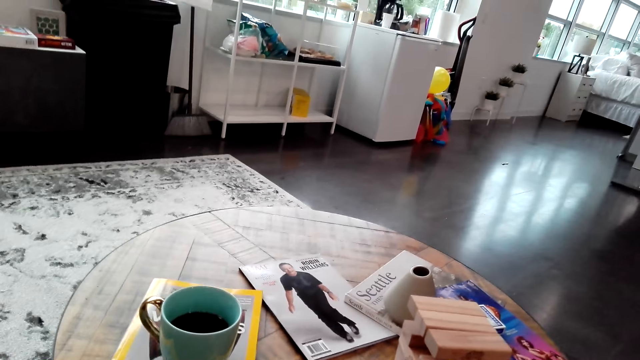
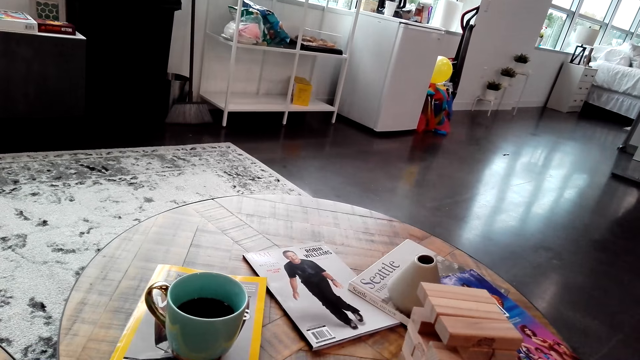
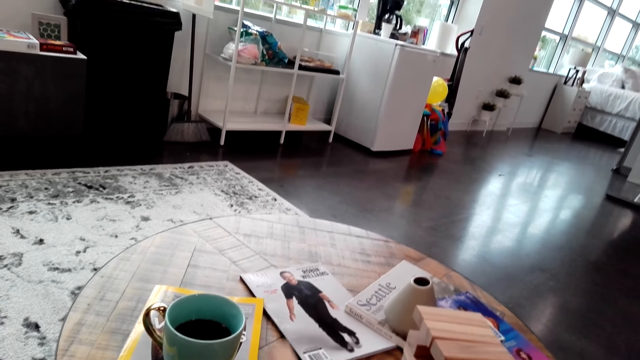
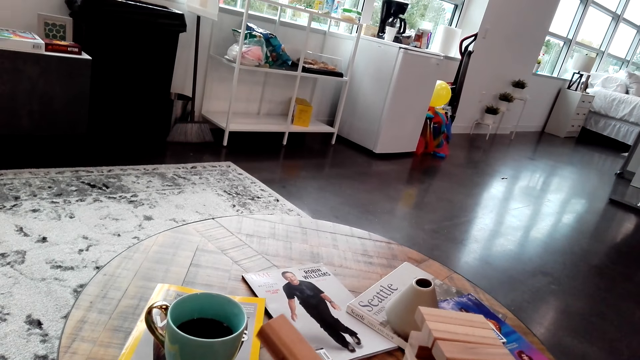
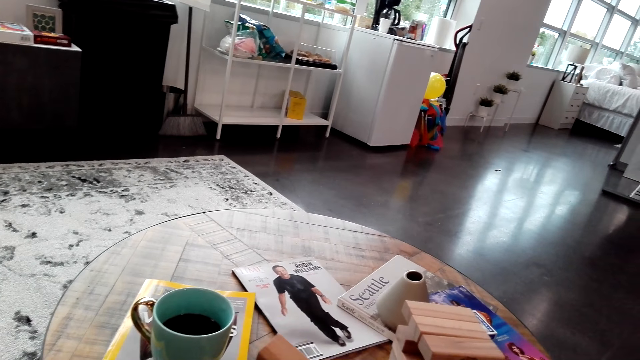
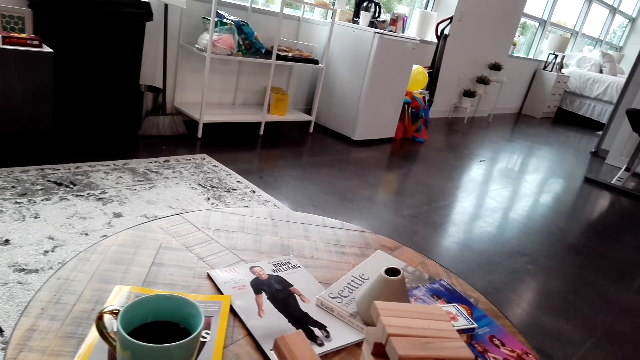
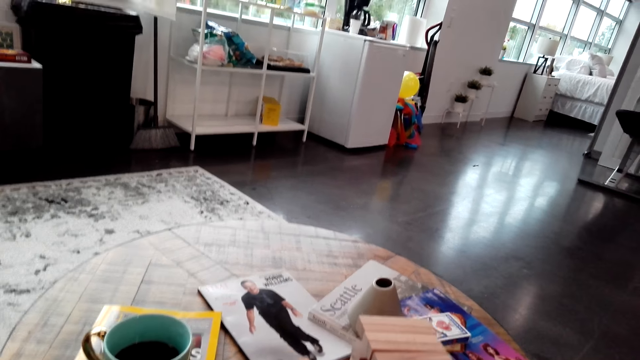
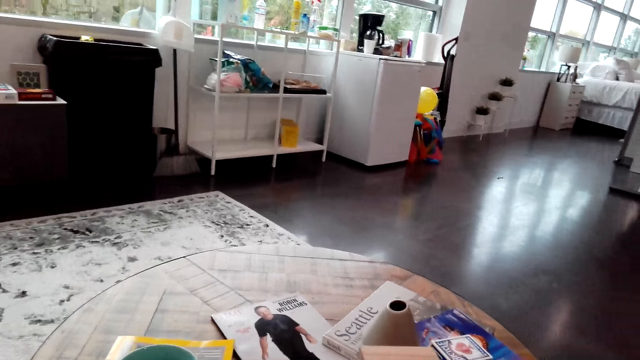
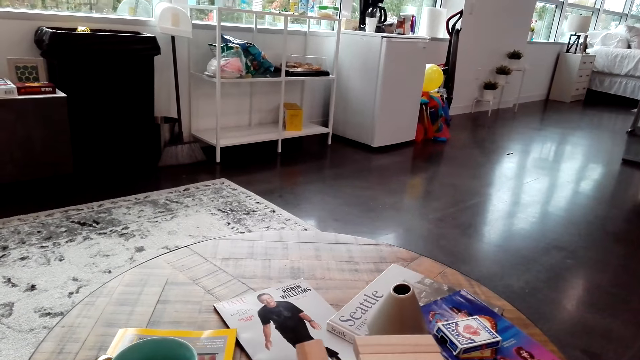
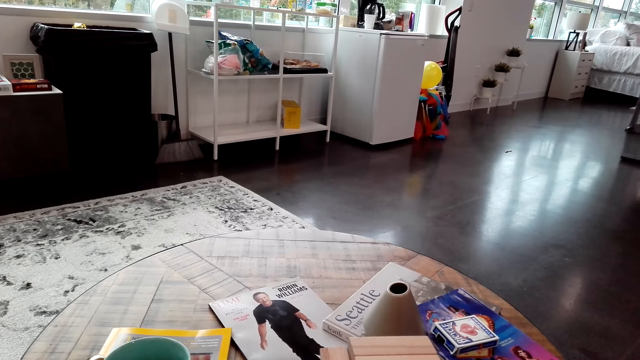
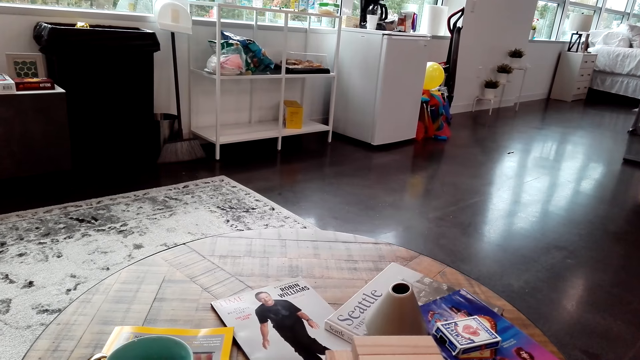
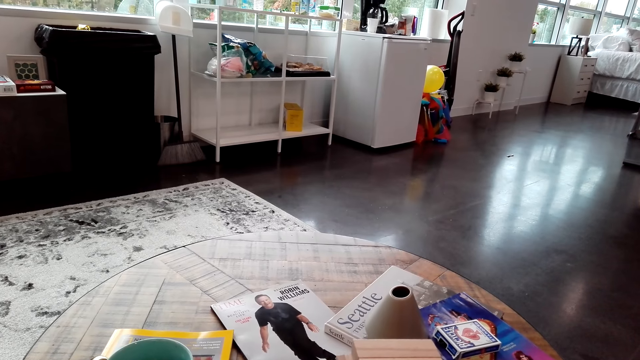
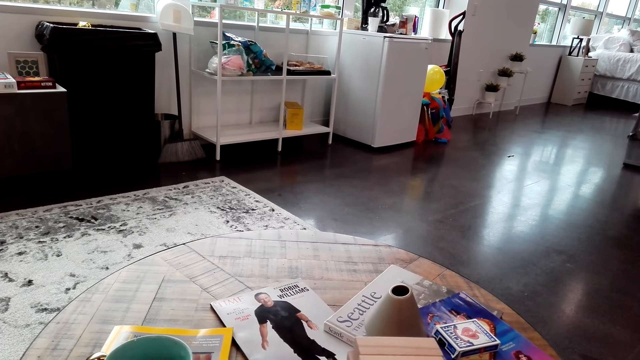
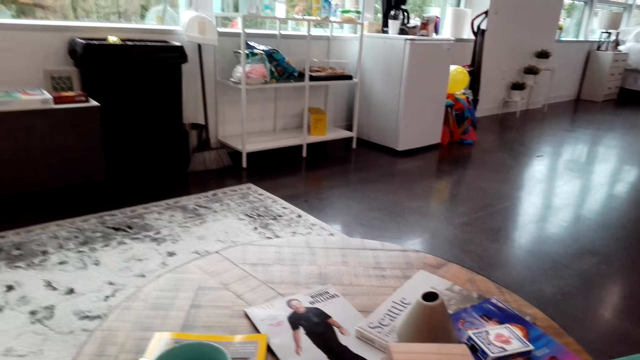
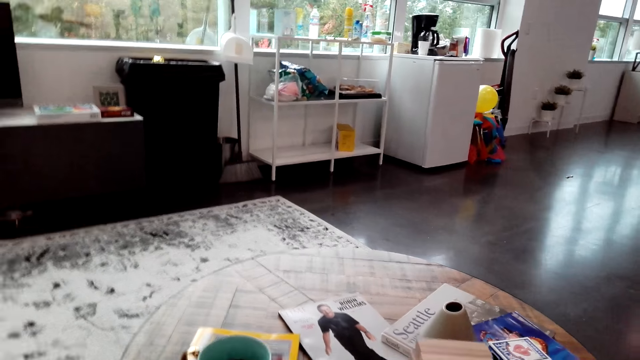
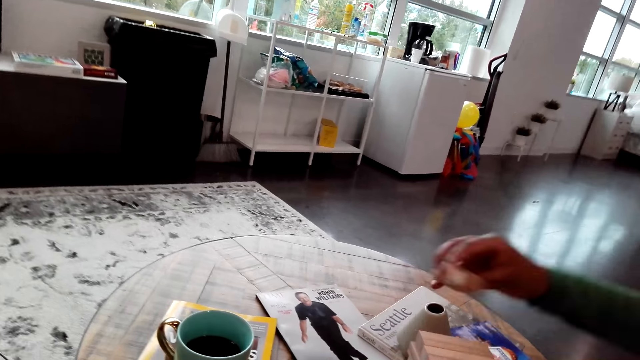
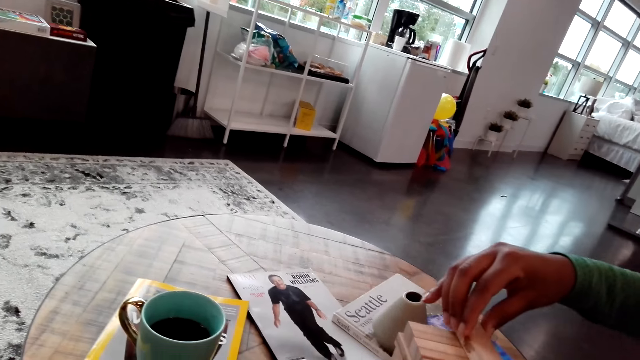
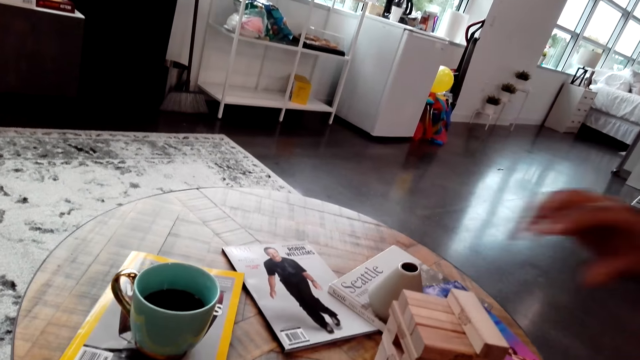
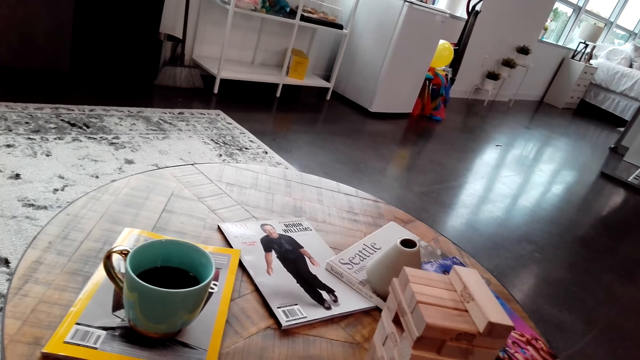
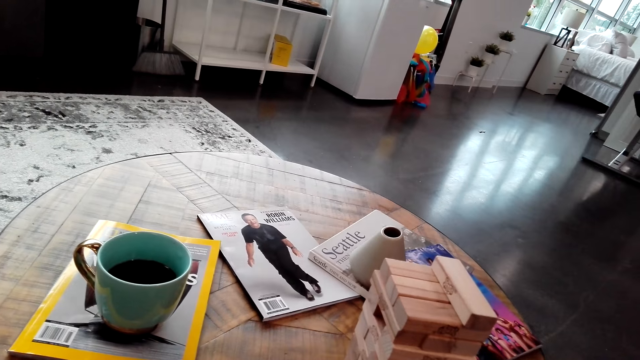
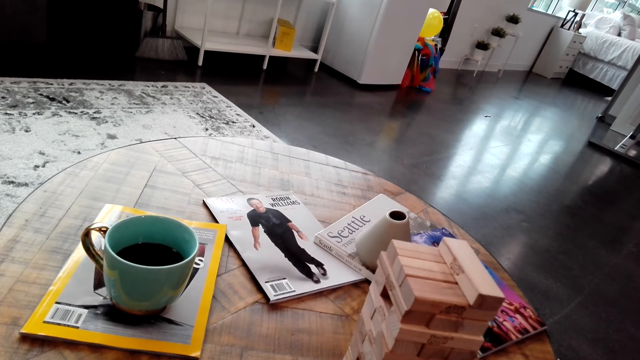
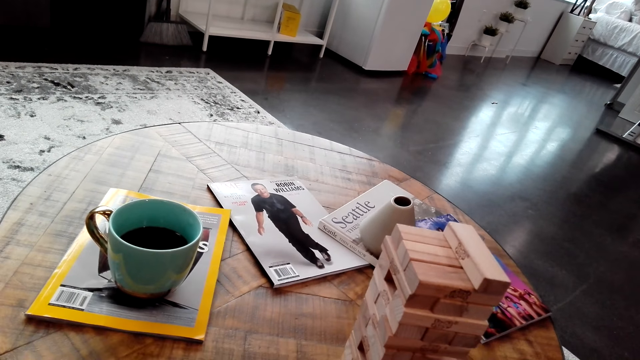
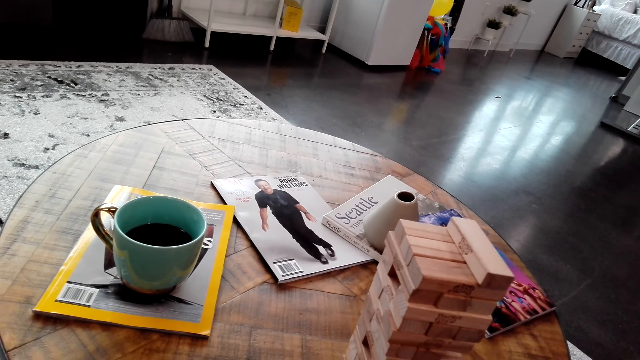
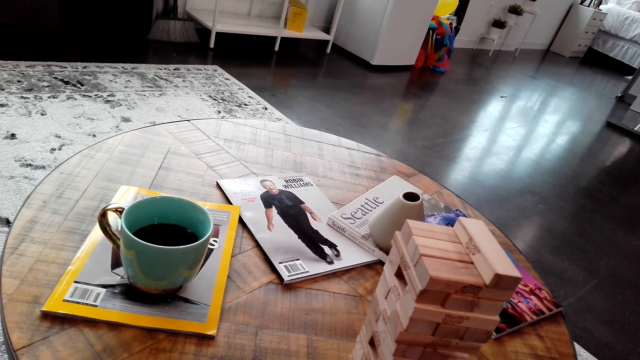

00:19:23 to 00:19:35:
The camera wearer holds a jenga piece in his hand. He puts the piece of jenga on the jenga tower. A woman places a jenga piece on top of the jenga structure.

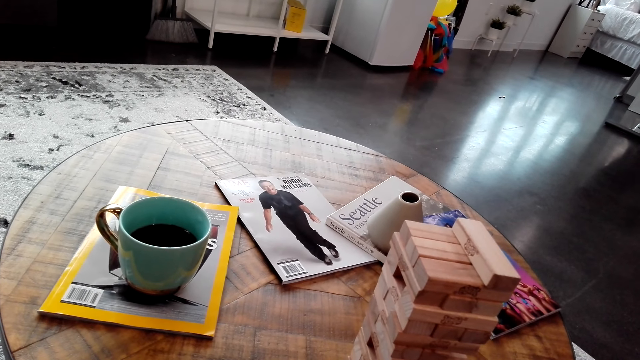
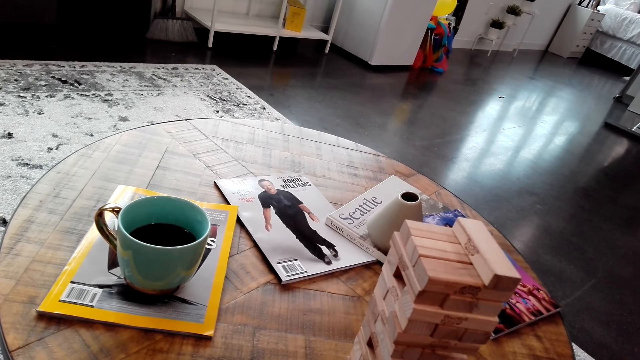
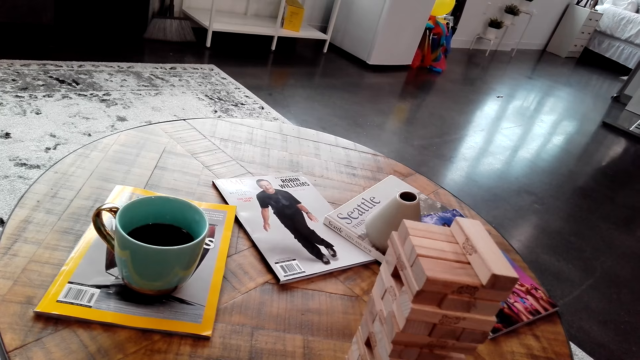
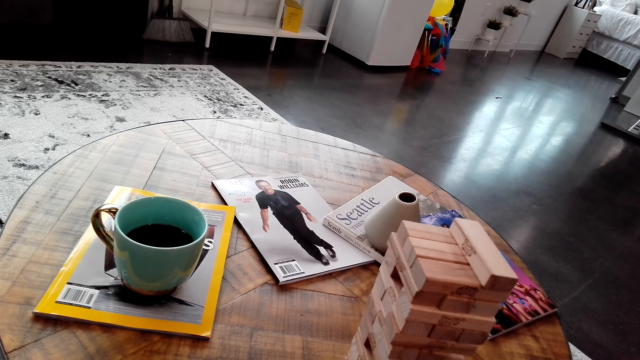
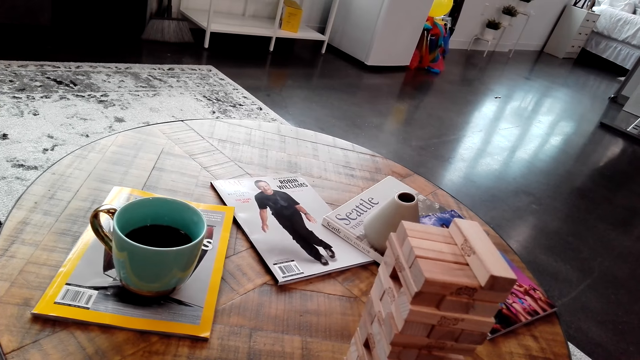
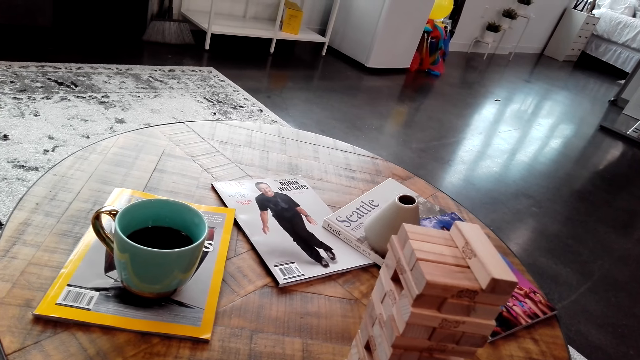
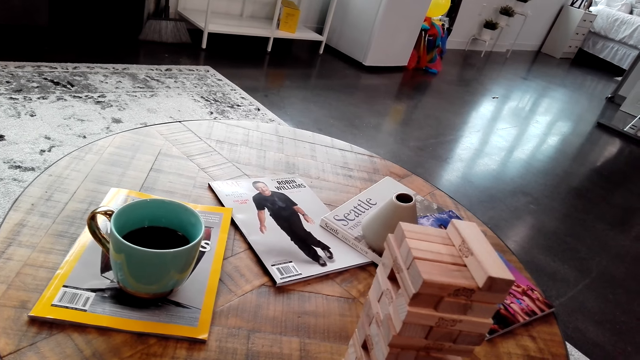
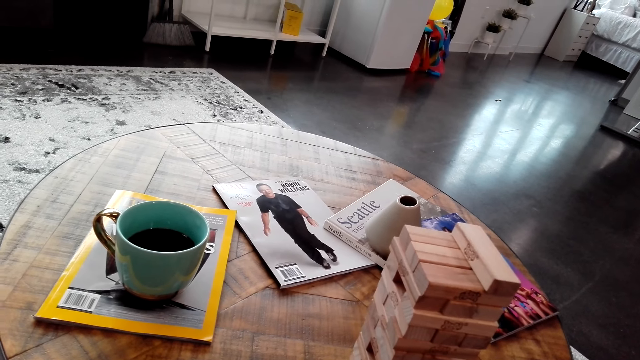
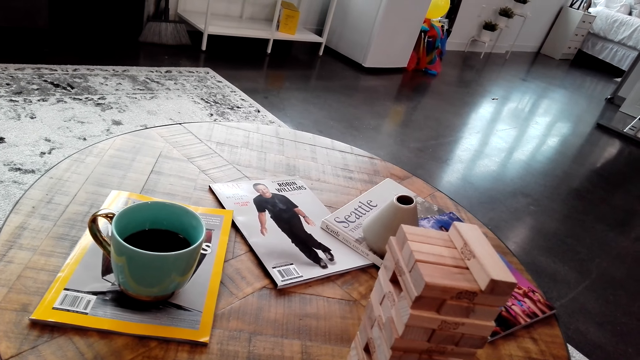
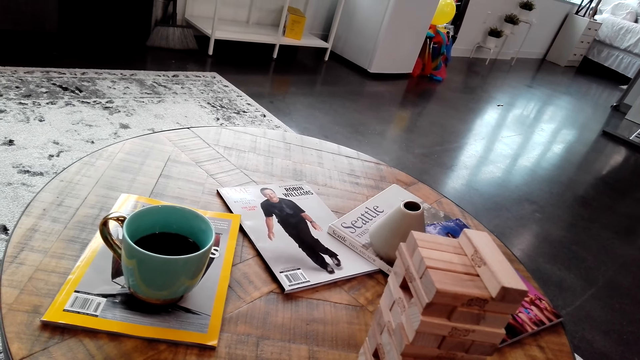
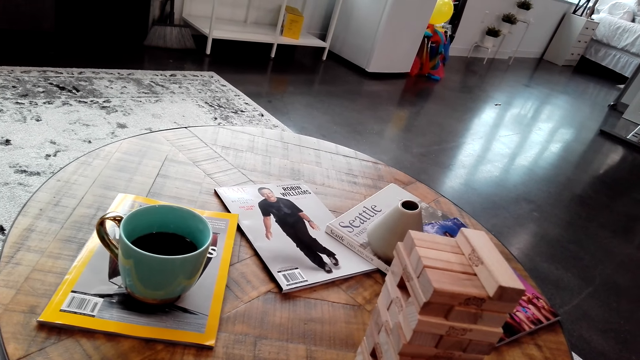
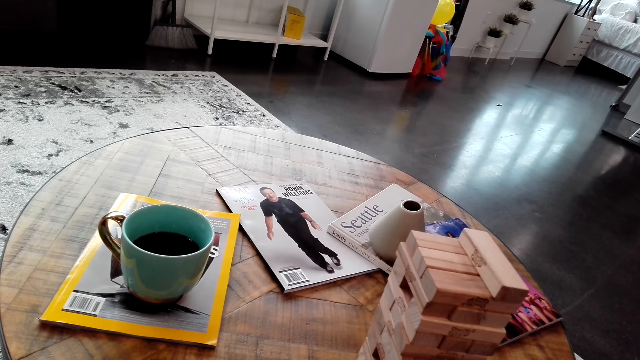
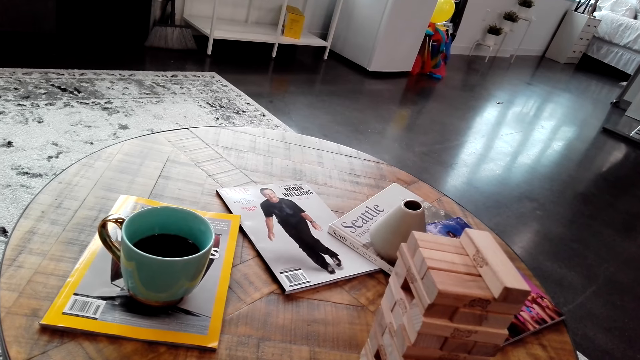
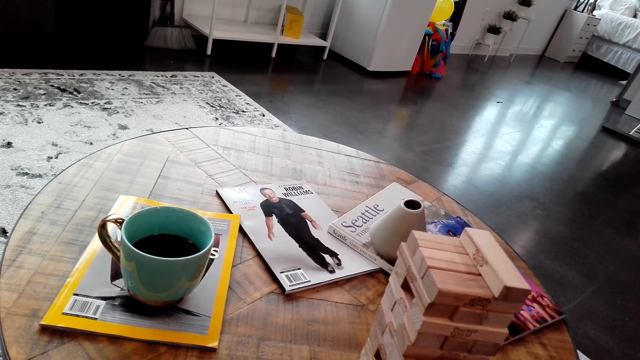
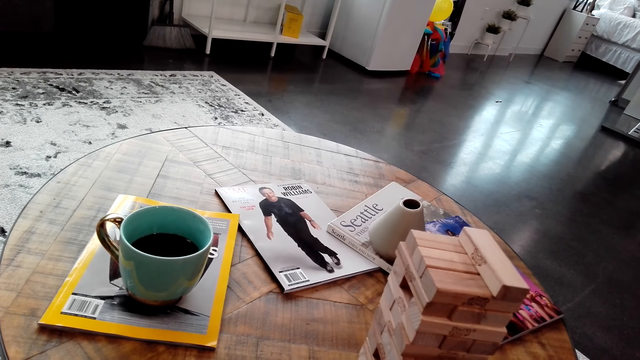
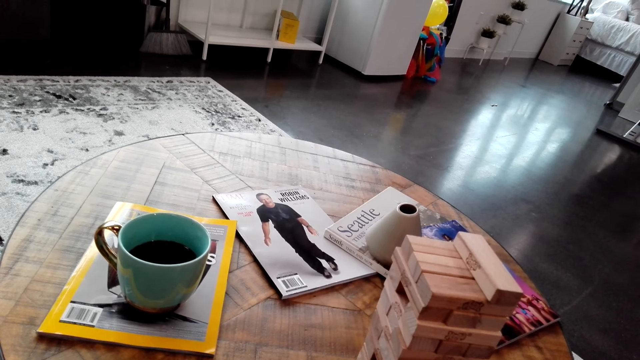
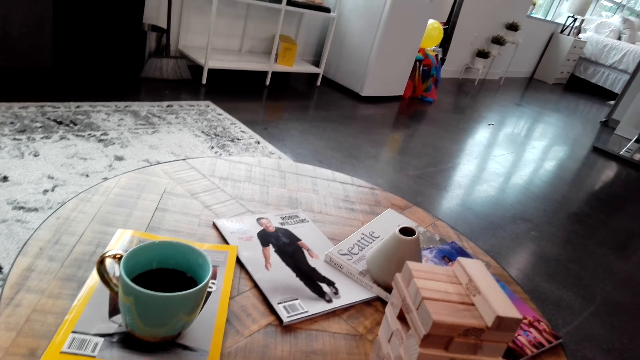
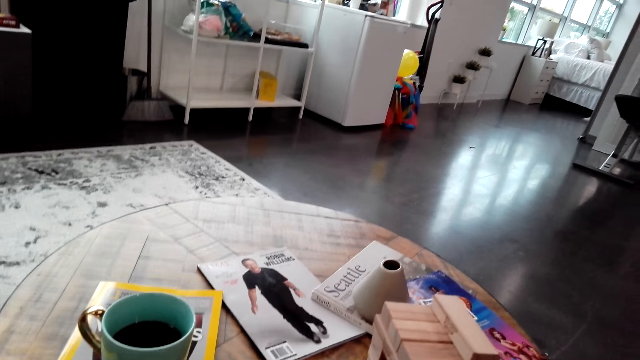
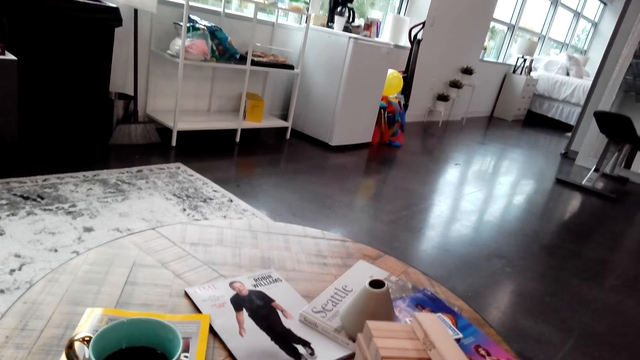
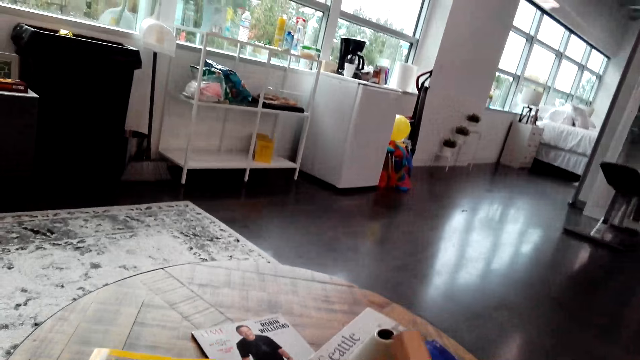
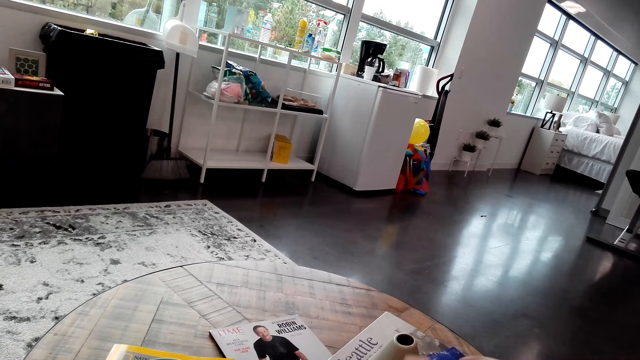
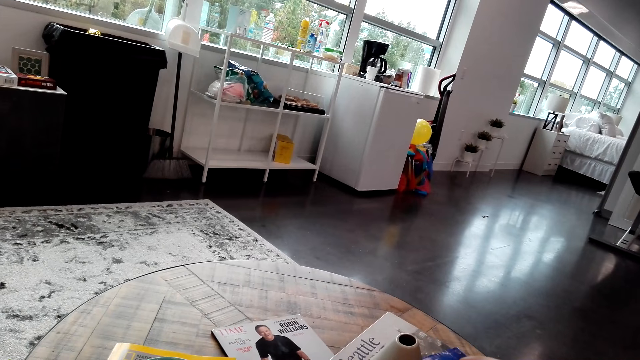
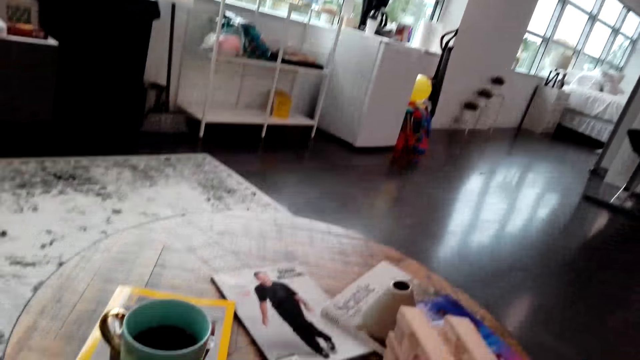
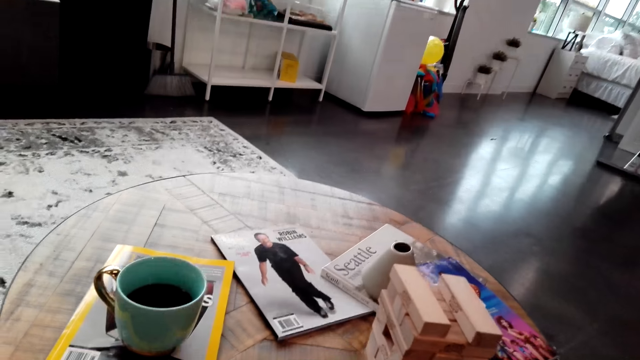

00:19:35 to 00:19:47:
The camera wearer puts a piece of jenga on the jenga tower.
